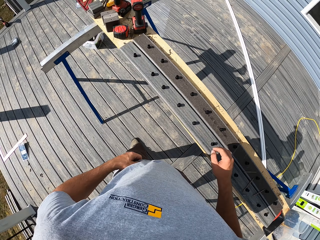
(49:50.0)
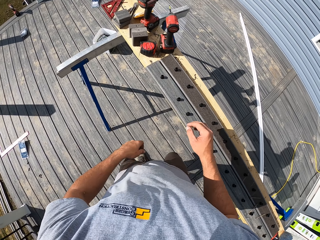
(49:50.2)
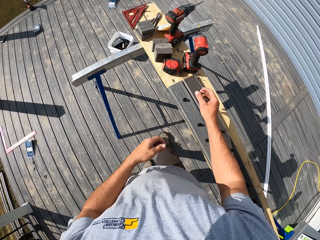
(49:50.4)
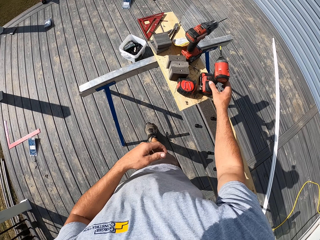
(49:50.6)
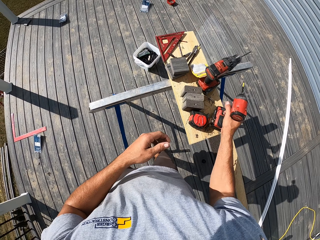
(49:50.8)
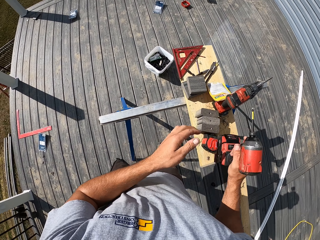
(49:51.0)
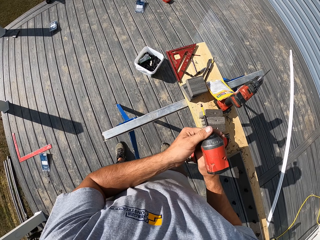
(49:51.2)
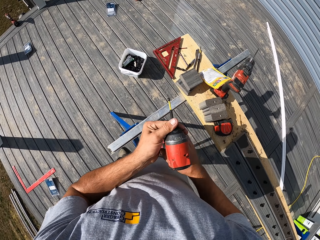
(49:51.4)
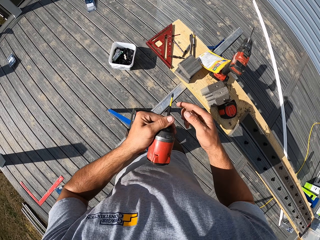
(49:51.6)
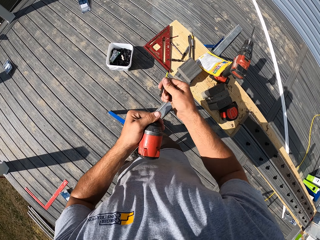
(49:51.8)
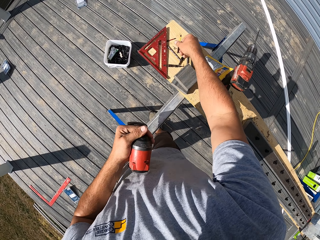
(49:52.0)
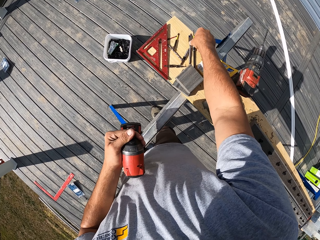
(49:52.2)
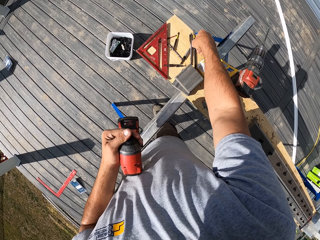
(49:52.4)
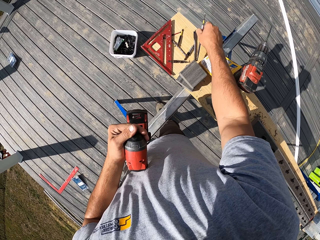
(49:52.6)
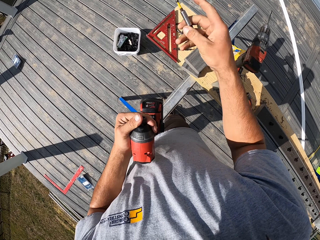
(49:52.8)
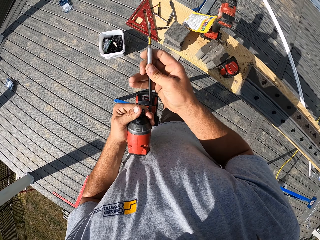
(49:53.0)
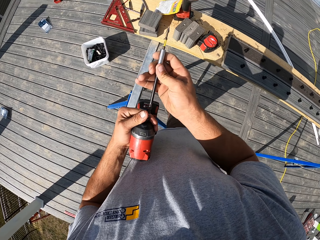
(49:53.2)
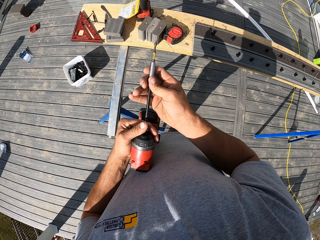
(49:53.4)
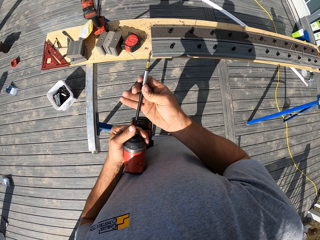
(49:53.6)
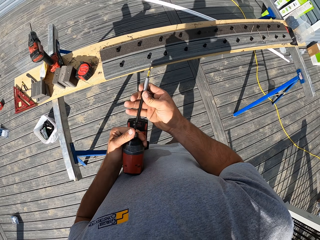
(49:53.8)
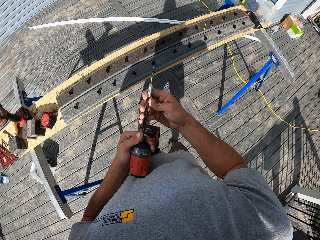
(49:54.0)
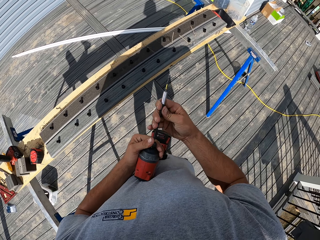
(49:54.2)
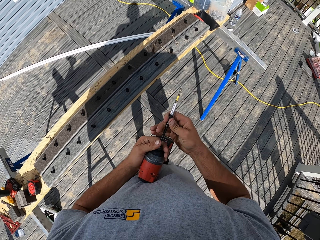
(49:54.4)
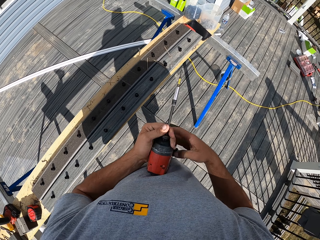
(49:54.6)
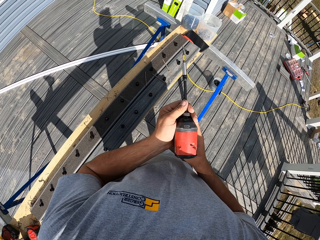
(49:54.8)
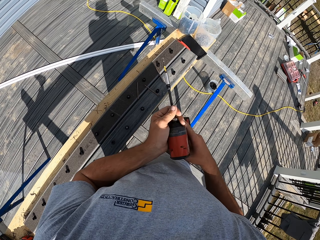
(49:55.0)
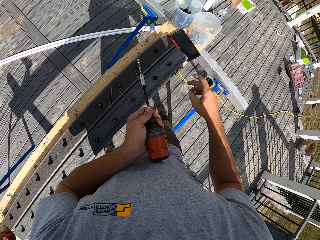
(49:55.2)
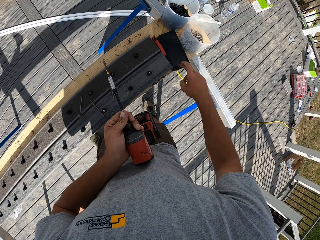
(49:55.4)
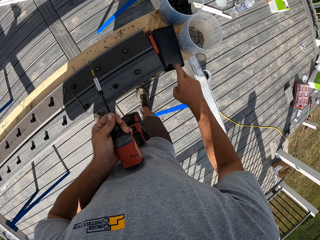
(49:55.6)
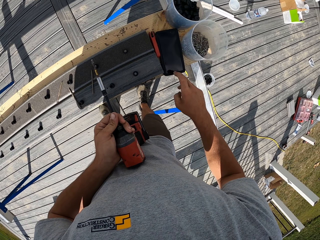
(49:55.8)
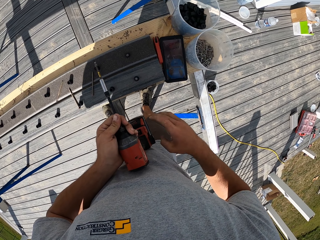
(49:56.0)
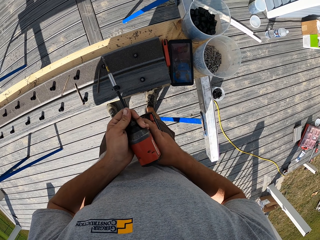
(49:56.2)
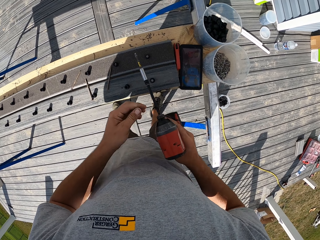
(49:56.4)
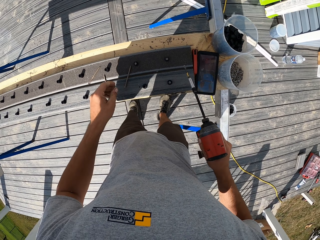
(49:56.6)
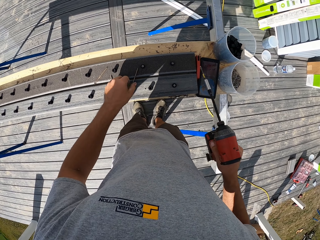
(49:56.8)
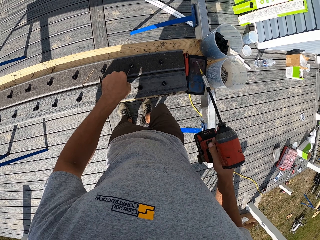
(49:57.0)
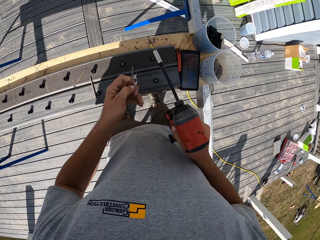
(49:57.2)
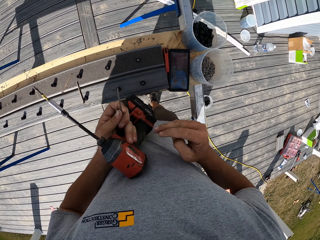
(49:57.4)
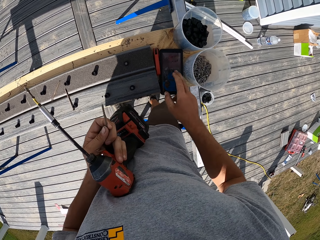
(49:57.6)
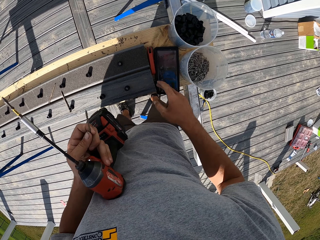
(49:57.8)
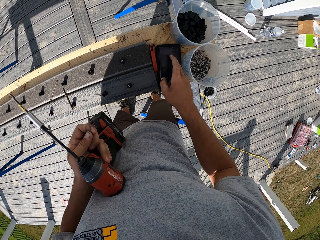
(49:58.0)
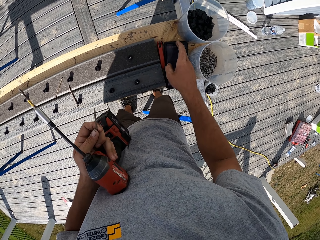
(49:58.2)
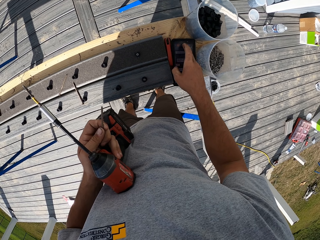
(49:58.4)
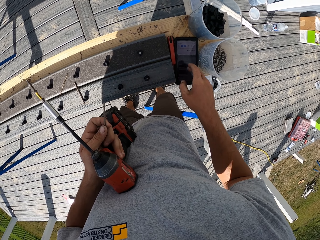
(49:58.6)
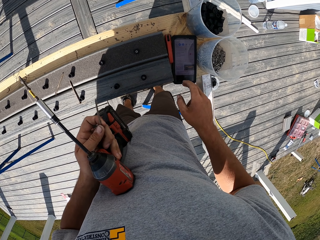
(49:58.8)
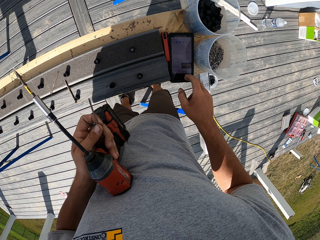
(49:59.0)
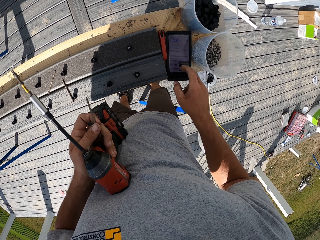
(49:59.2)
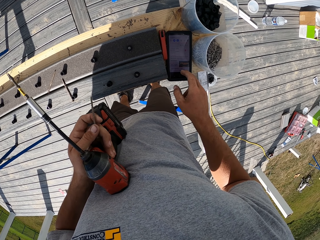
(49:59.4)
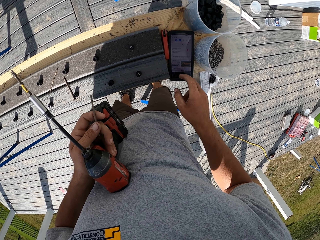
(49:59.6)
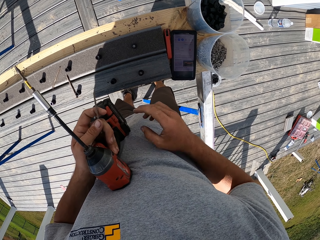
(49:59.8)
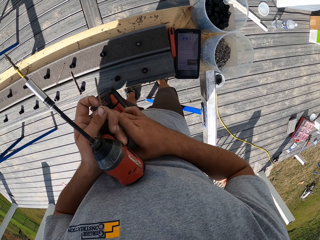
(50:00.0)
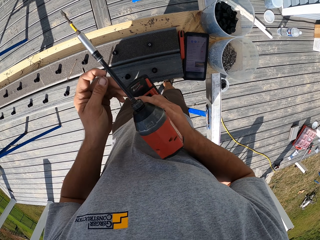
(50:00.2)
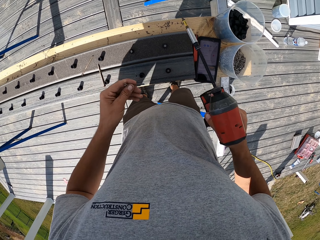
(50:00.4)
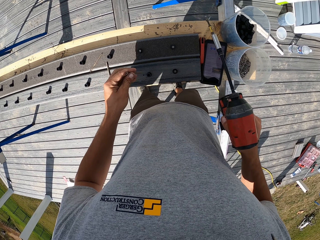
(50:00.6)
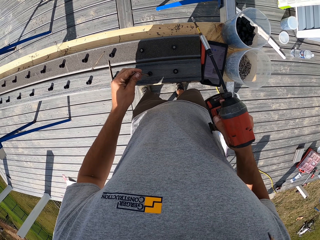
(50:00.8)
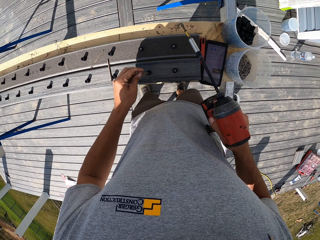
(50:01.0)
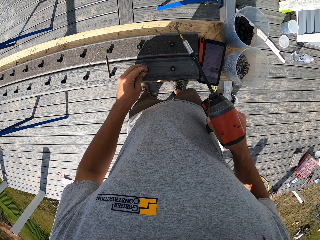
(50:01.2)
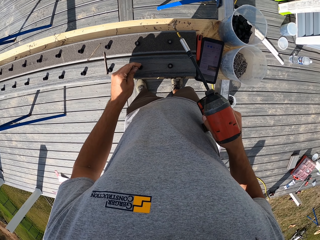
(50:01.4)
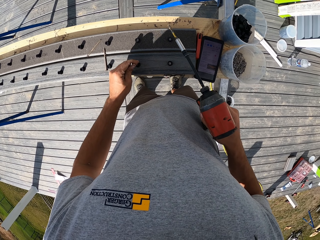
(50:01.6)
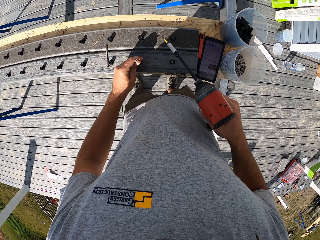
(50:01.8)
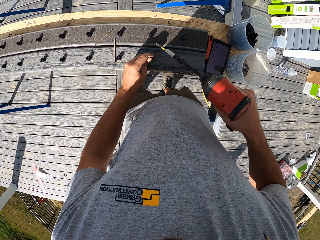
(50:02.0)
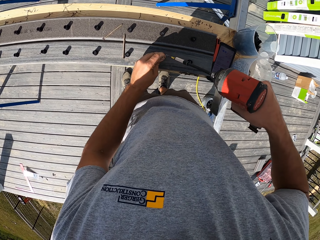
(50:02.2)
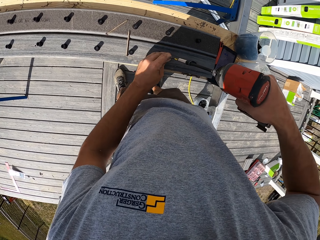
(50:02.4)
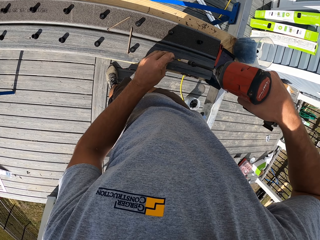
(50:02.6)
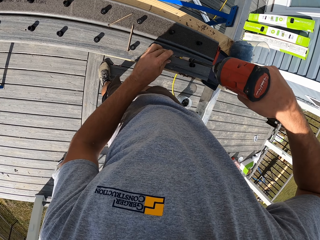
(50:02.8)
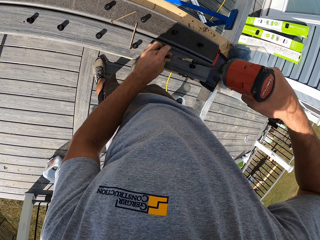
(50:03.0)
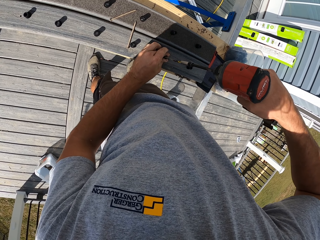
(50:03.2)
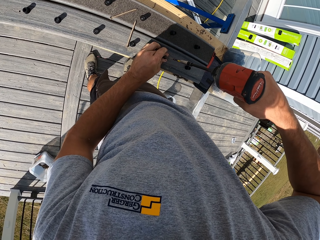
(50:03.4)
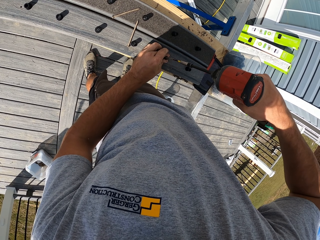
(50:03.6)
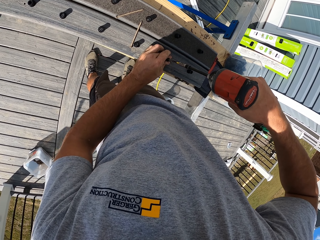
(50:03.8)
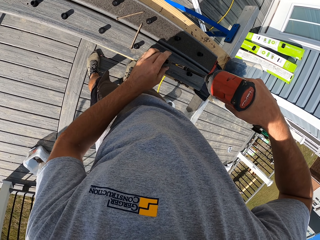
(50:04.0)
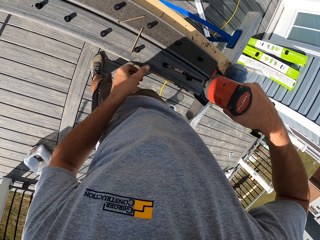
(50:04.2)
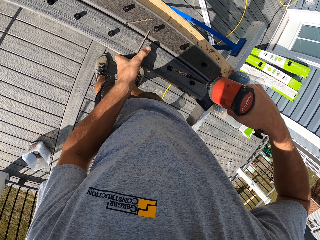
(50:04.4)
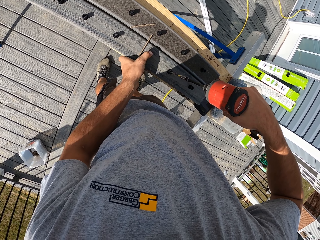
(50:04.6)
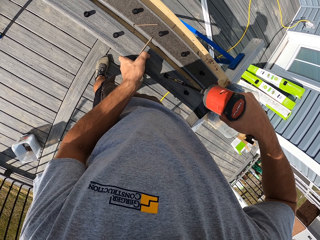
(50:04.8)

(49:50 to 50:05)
The camera wearer walks in the balcony. They pick an electric nail gun. They pass the electric nail gun by the left hand. They remove the screw driver. They drop a drill bit. They insert another screw driver. They pick the drill bit. They walk in the balcony. They operate the phone. They pass the electric nail gun to the left hand. They pick a screw. They operate the phone. They hold the electric nail gun by the right hand. They insert the nail. They drive in the nail on the hand rail.

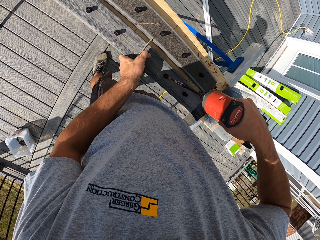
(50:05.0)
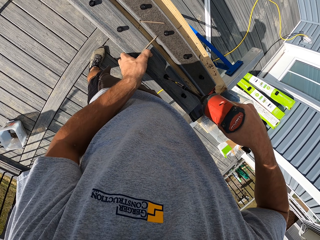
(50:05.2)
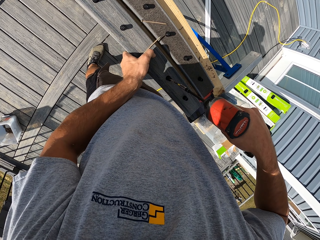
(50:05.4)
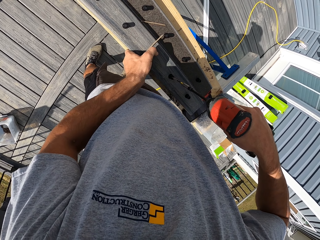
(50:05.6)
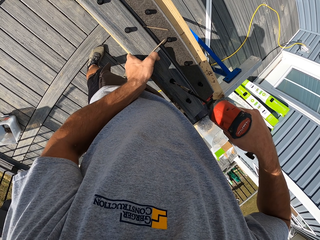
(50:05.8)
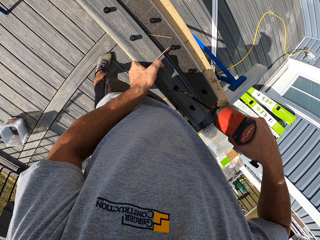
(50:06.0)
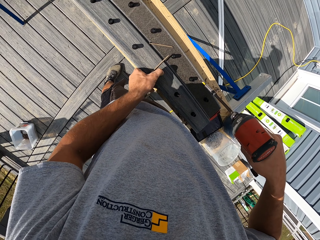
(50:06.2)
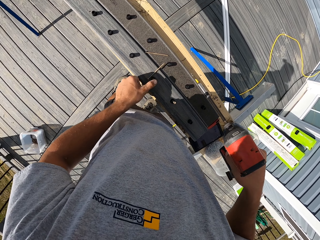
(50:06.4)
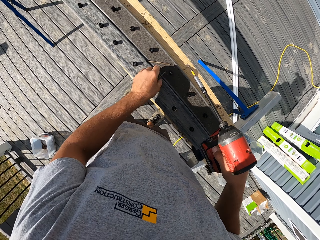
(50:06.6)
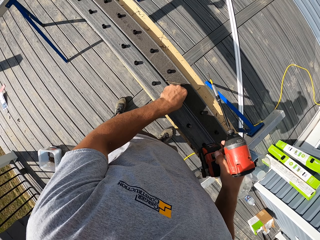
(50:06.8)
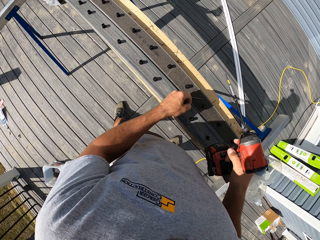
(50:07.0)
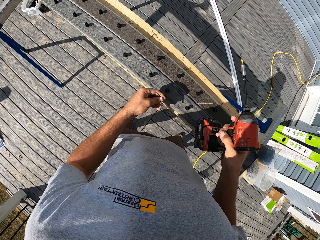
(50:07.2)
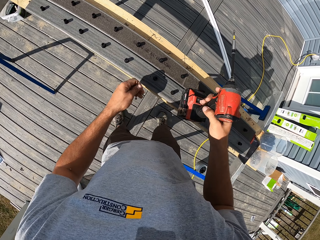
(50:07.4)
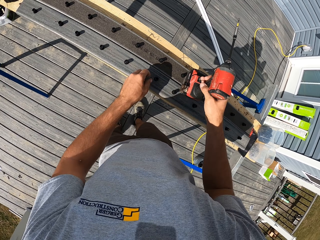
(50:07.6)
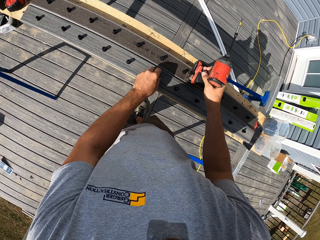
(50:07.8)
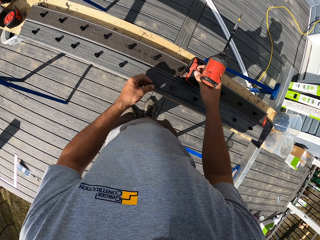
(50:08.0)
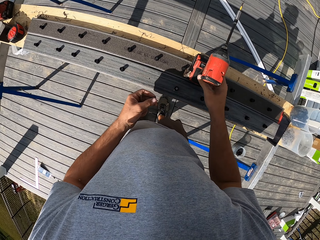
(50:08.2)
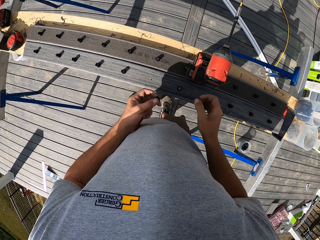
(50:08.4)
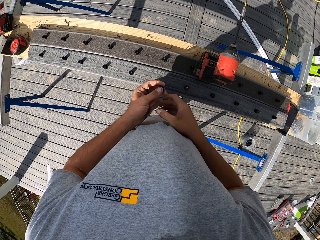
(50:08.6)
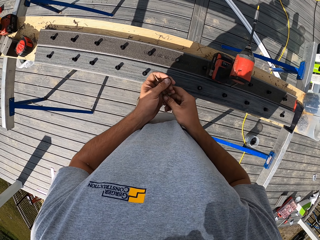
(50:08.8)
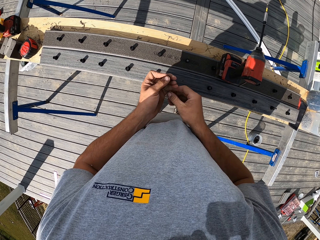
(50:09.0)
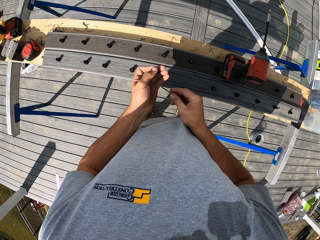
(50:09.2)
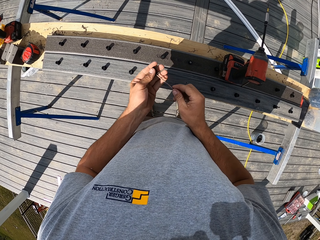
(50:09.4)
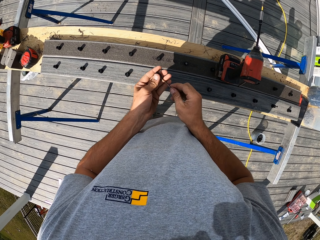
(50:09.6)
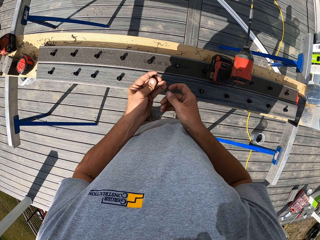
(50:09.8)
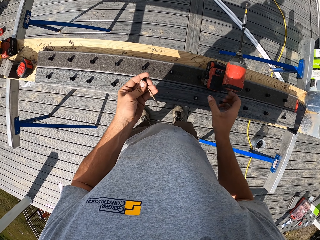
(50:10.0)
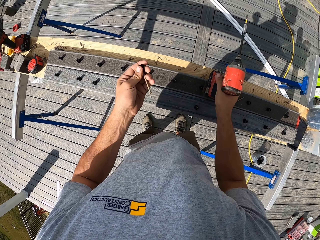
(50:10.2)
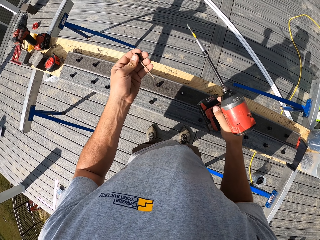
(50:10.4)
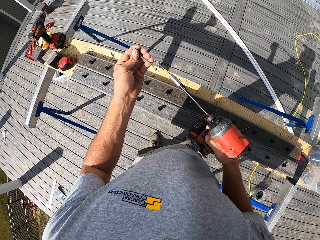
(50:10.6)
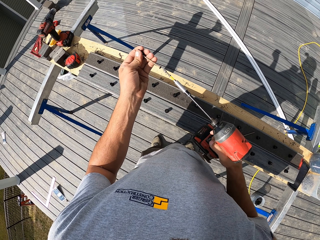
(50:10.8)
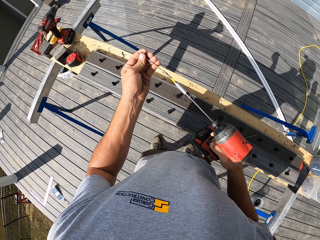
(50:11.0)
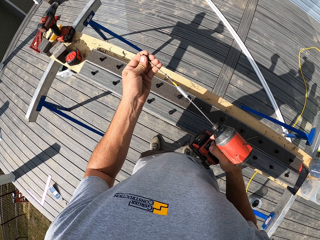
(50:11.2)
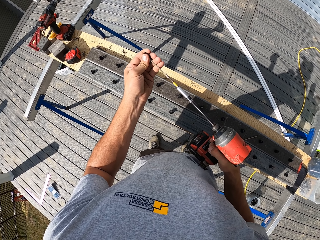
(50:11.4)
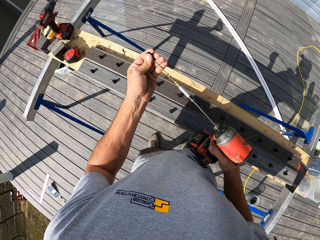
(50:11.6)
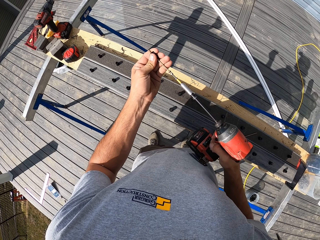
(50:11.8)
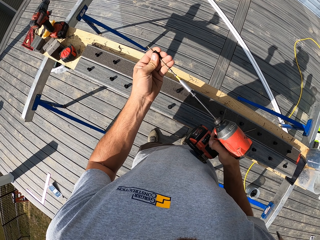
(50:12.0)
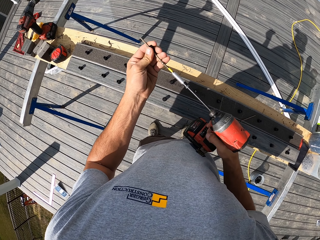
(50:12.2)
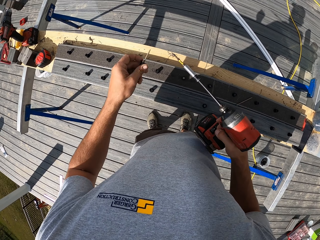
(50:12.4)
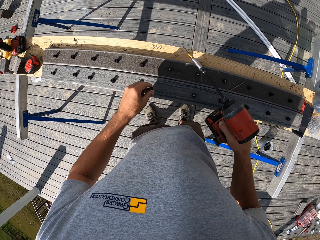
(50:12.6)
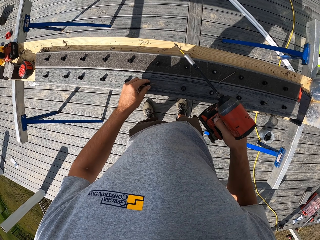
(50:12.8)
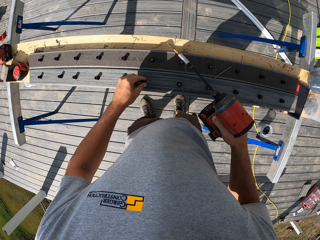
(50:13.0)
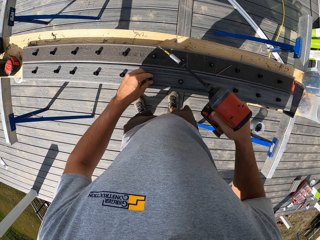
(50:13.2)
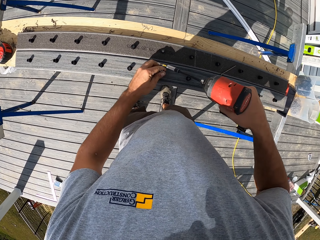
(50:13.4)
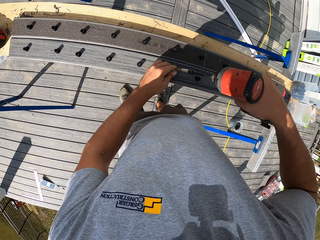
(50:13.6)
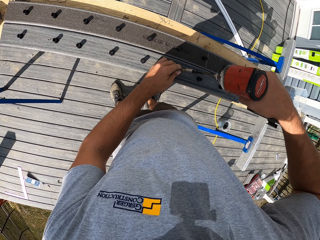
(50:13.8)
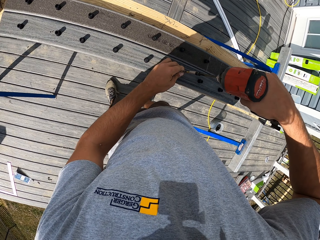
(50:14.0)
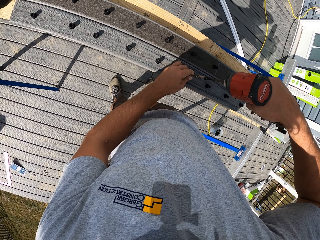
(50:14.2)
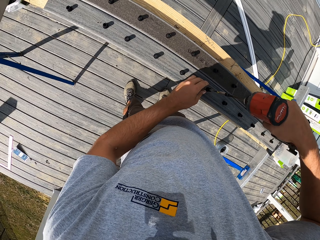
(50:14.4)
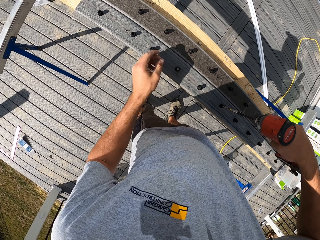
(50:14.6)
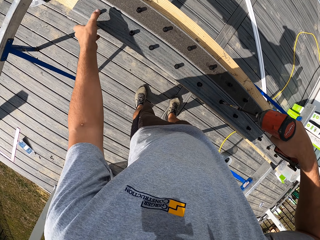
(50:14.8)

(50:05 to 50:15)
The camera wearer picks a nail. They insert the nail in the nut. They insert the nail in the screw driver. They insert the nail in the hand rail. They tighten a screw with a drill.
